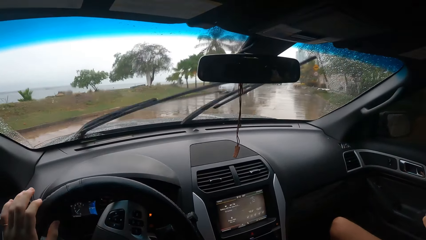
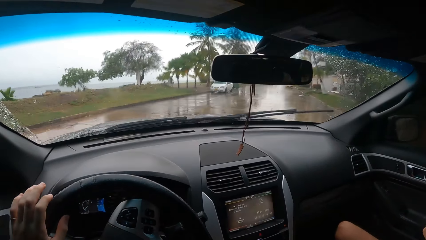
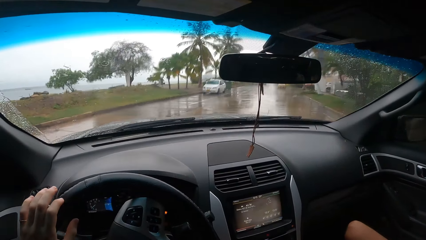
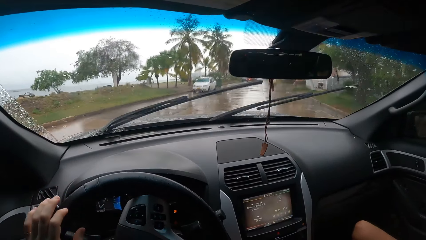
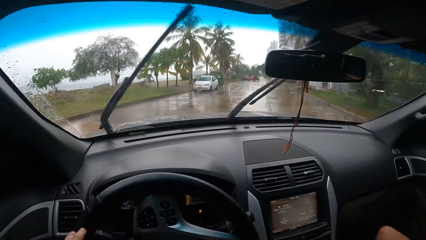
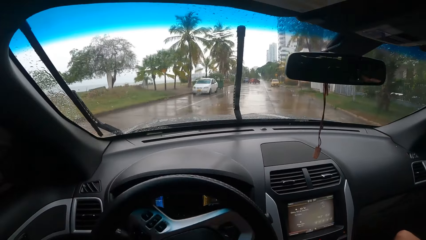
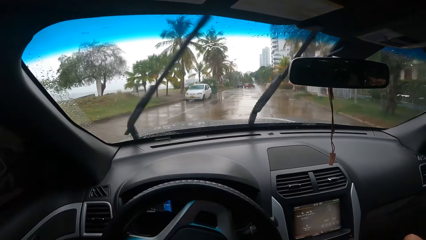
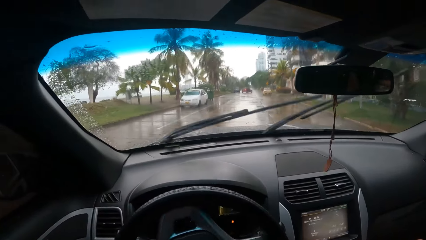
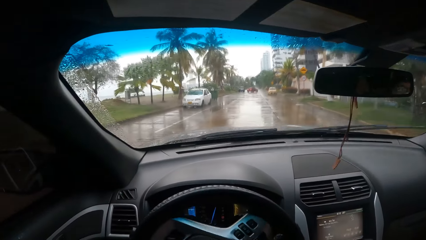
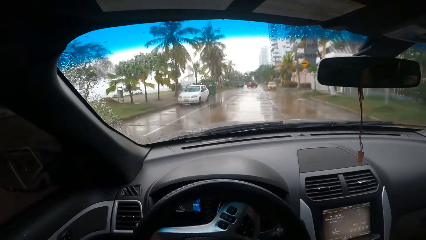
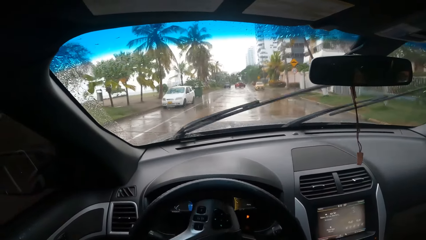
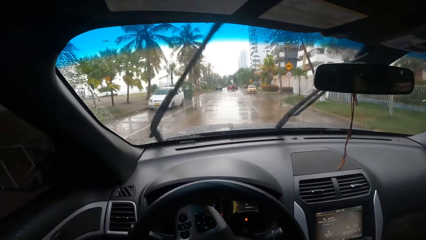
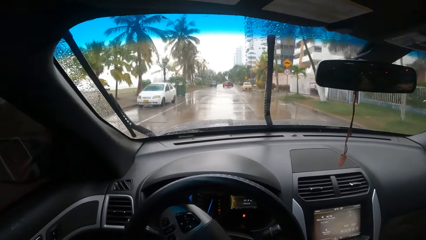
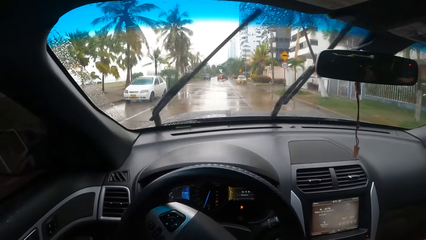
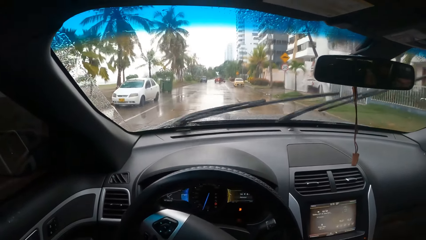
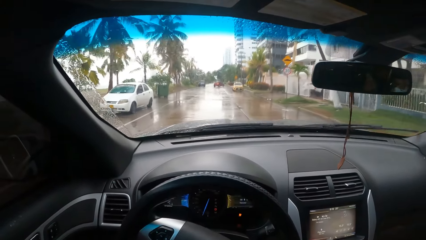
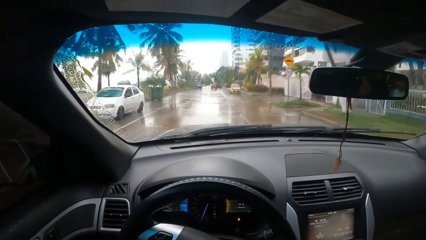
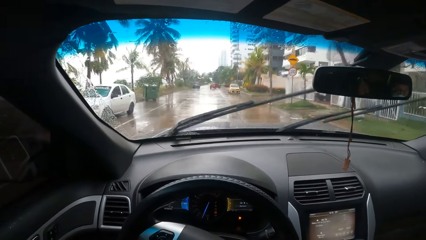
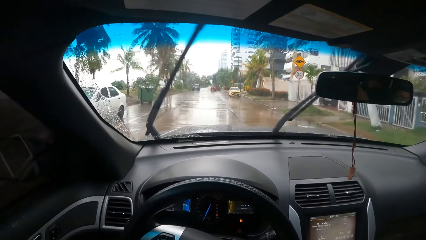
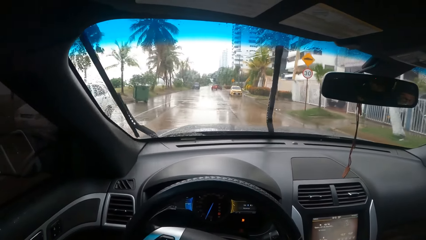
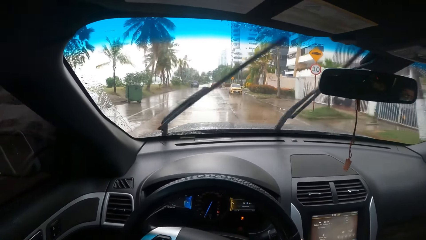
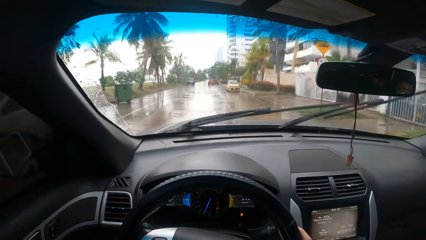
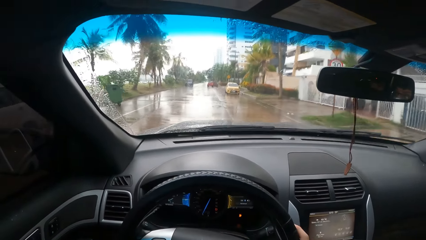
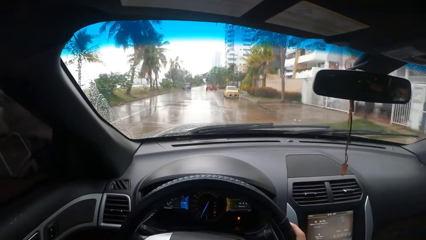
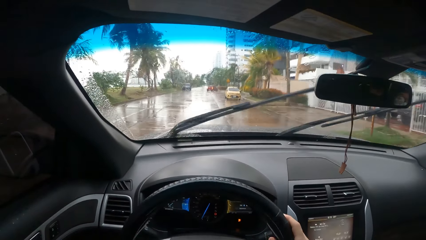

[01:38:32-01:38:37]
The camera wearer turns right on the road.

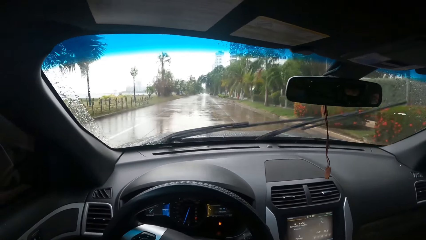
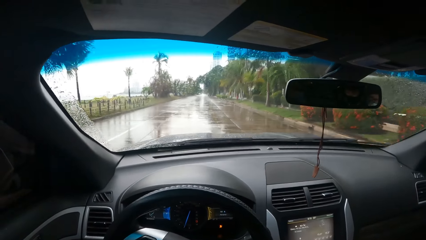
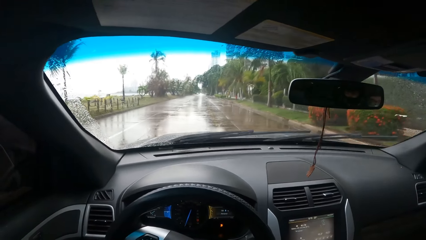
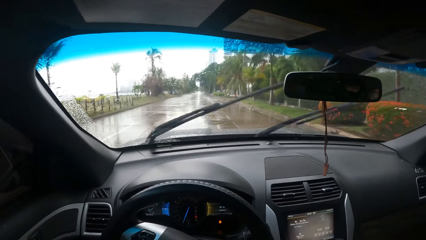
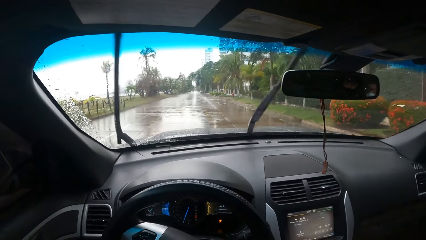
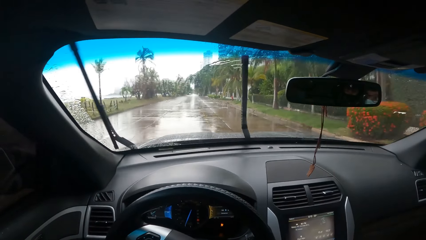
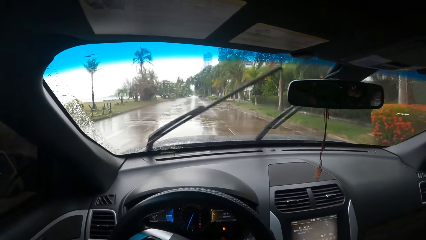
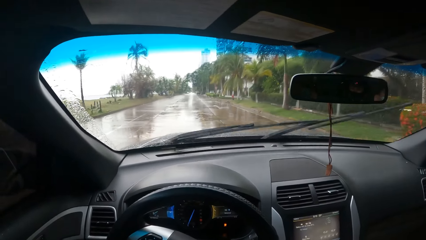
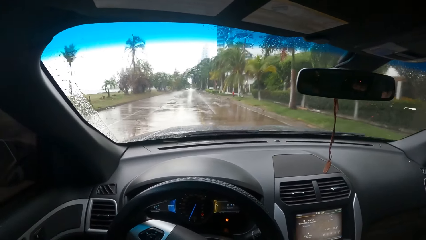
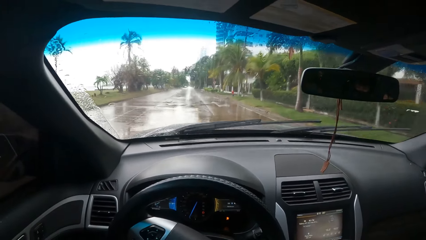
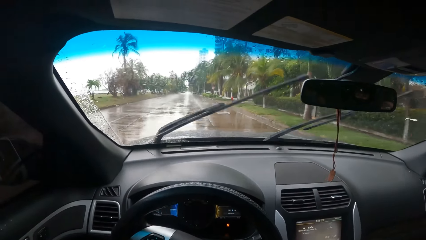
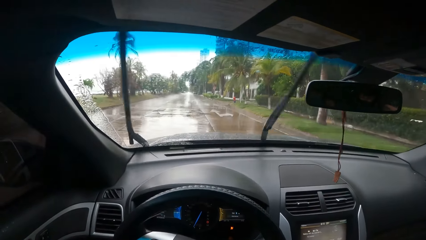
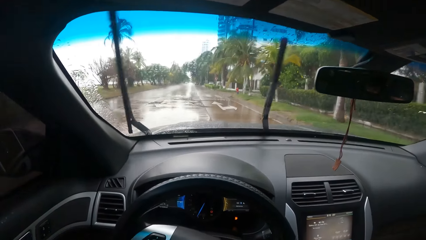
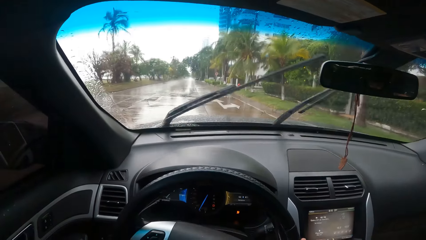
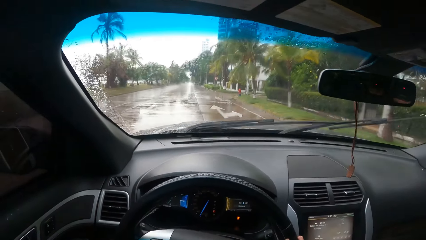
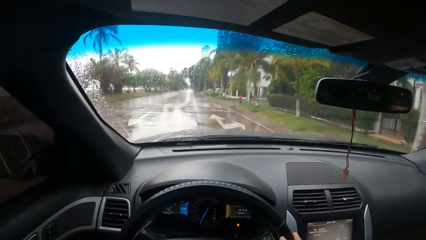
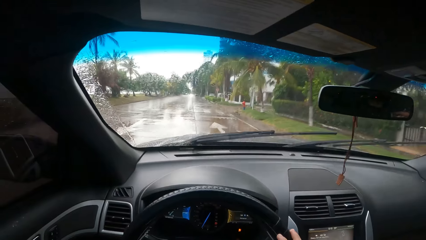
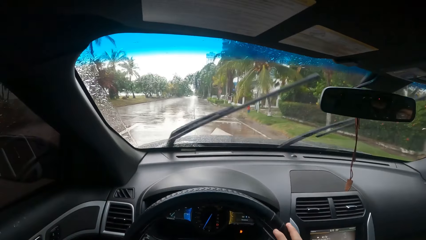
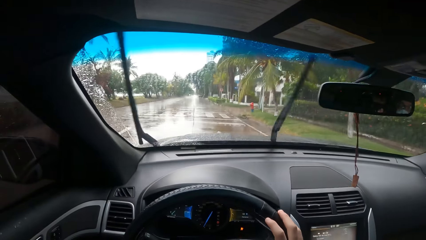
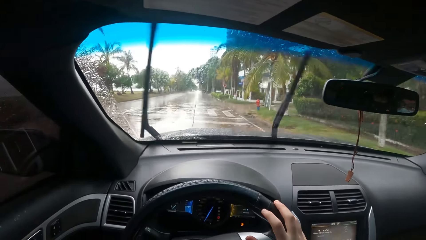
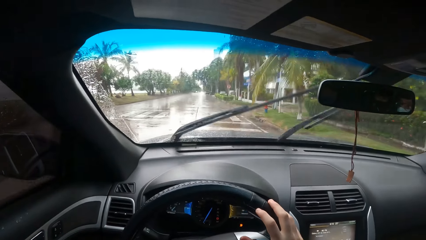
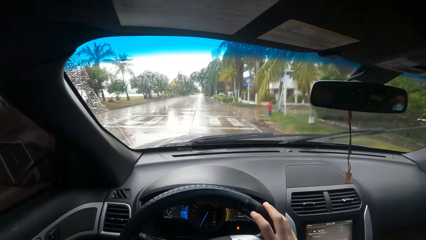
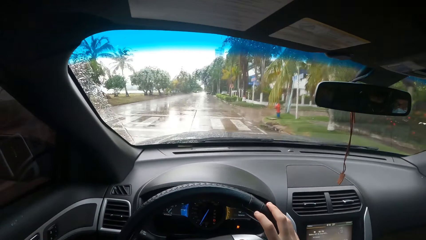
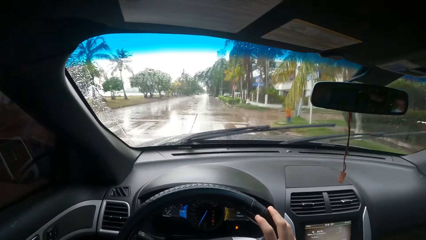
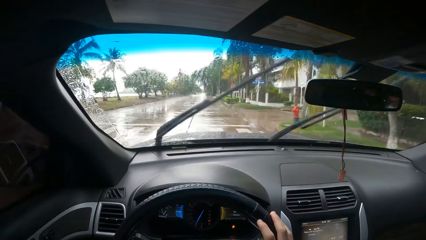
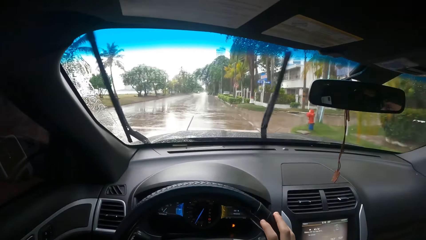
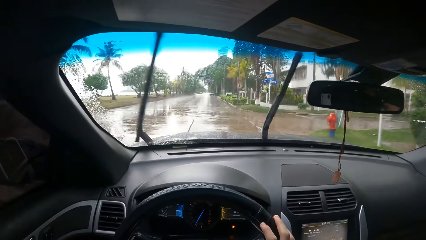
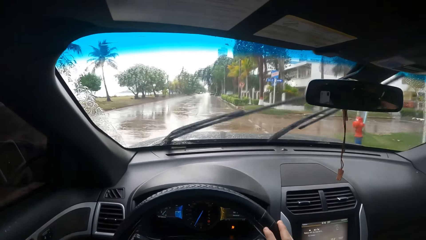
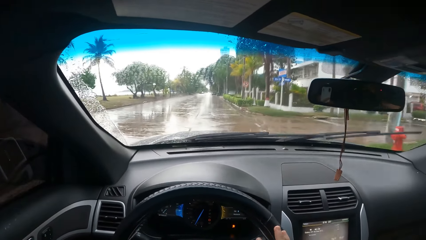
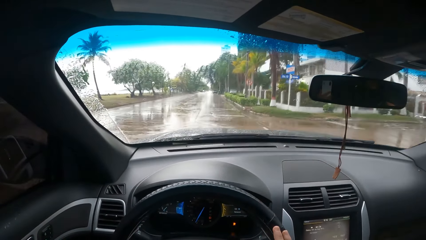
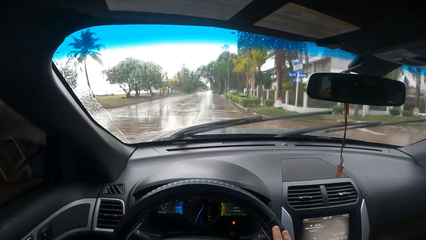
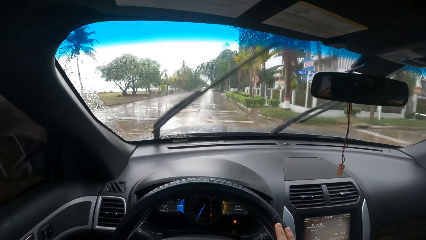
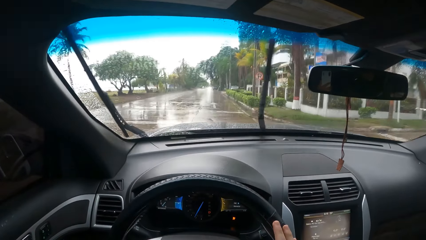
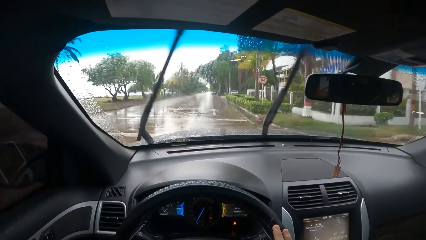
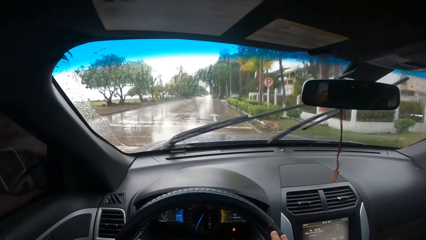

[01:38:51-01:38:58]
The camera wearer drives the car on the road.

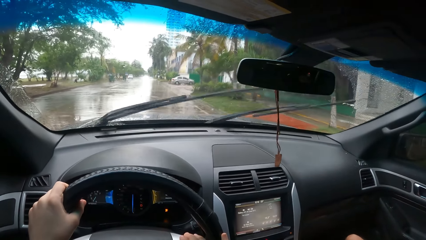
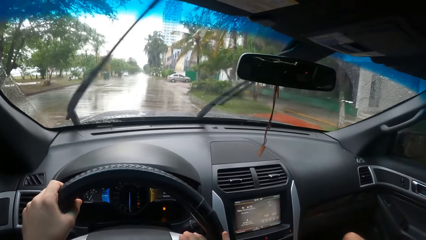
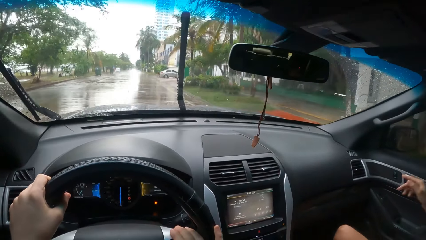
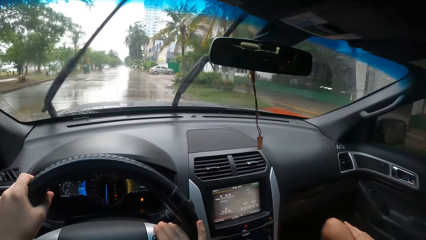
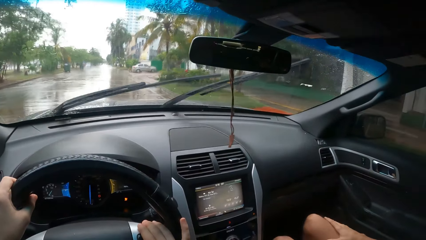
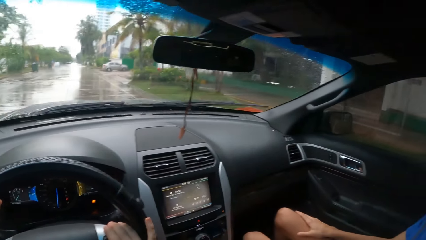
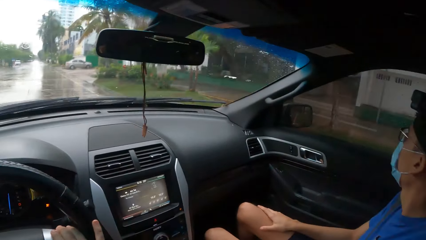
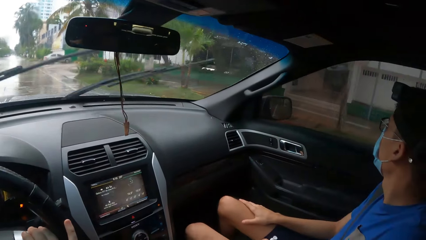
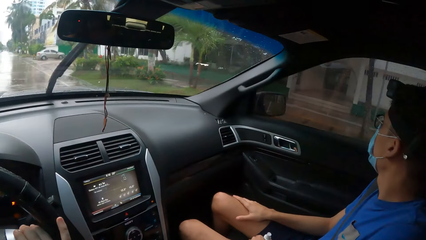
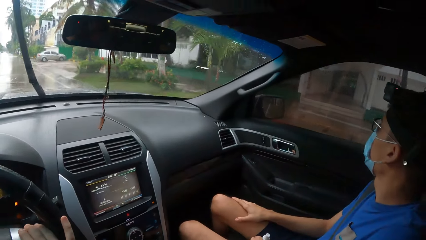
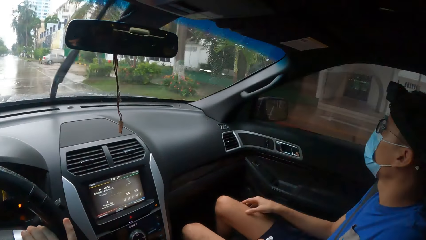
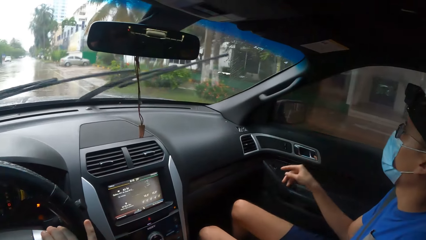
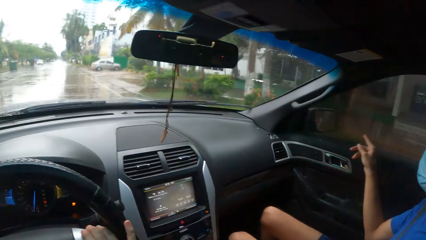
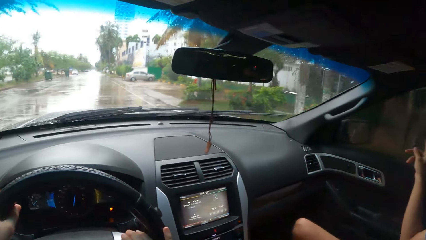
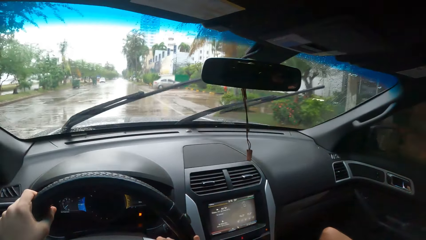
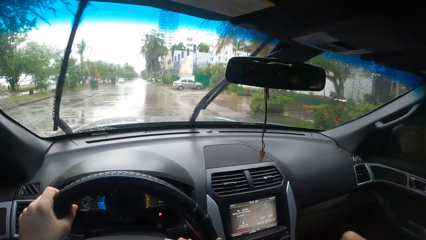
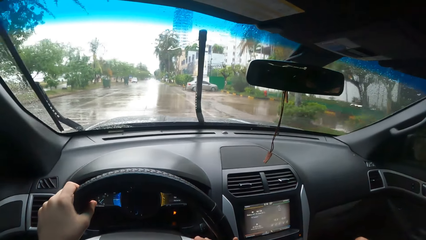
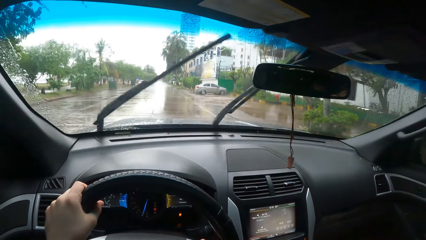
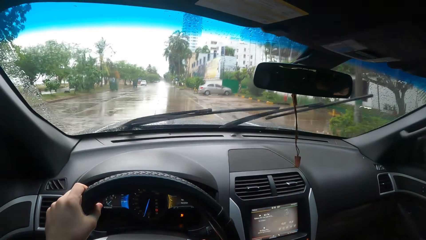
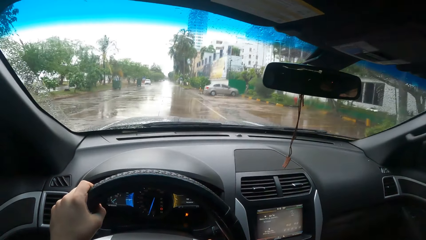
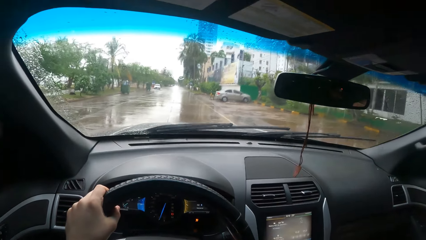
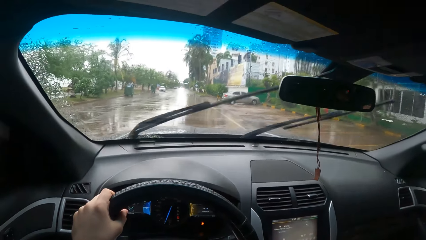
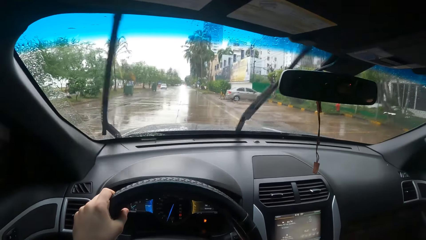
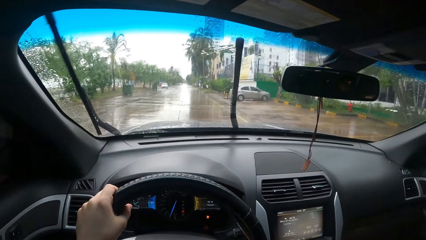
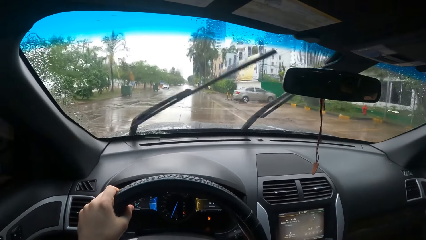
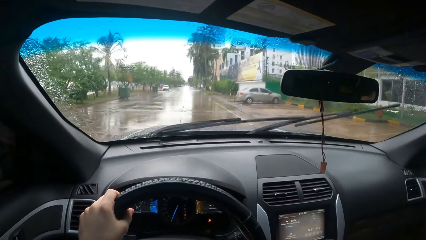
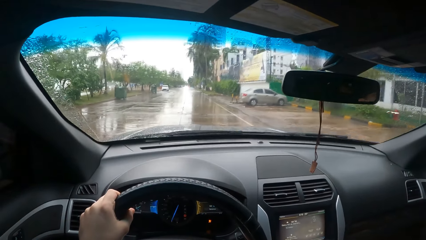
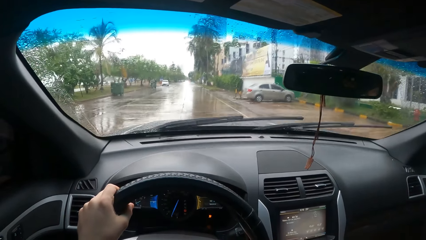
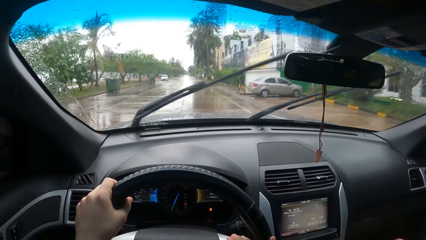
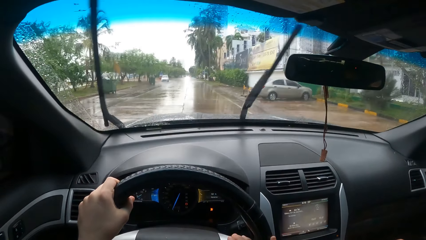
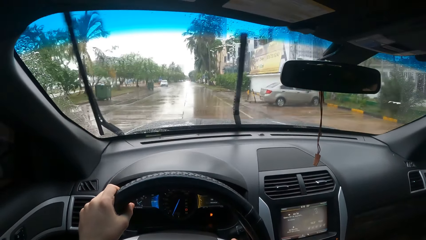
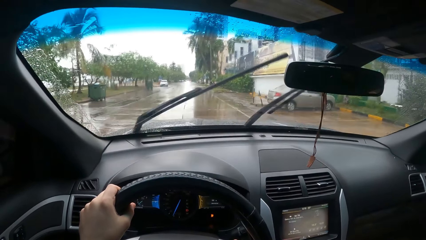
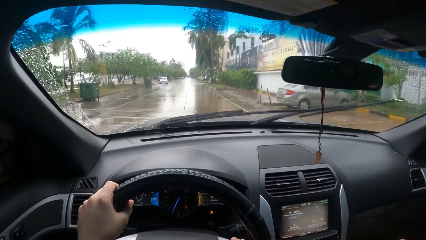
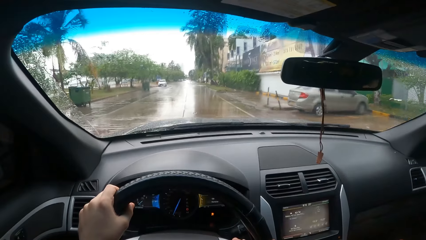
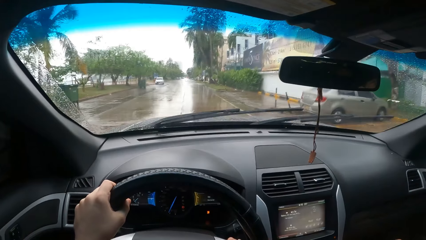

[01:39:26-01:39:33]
The camera wearer drives the car on the road and looks at a person.
